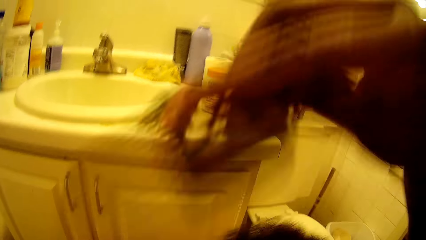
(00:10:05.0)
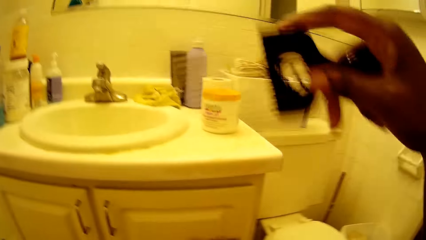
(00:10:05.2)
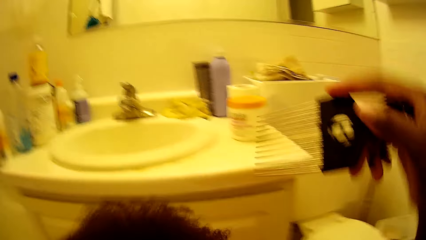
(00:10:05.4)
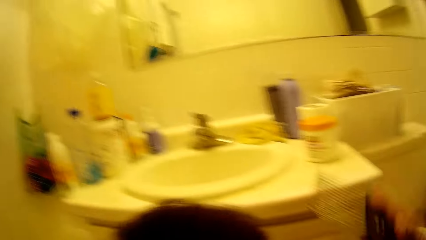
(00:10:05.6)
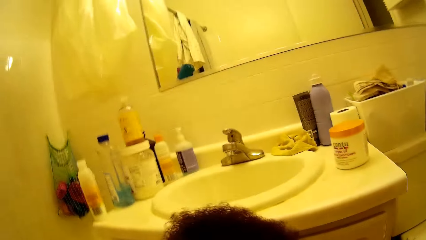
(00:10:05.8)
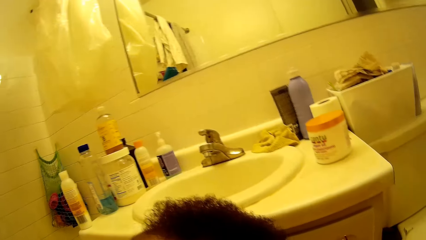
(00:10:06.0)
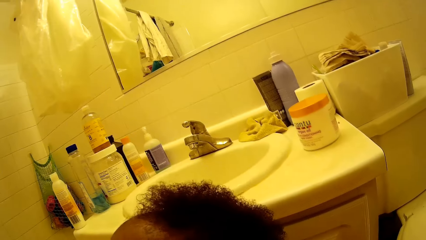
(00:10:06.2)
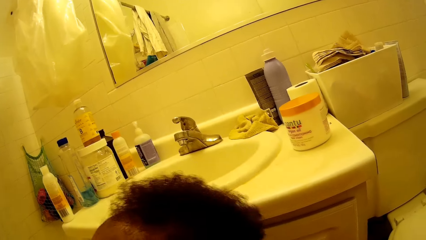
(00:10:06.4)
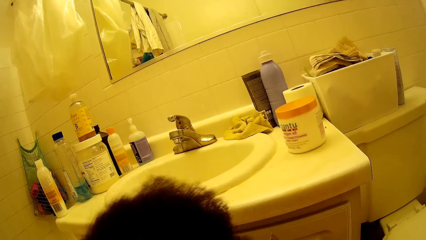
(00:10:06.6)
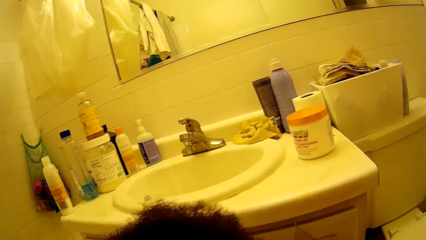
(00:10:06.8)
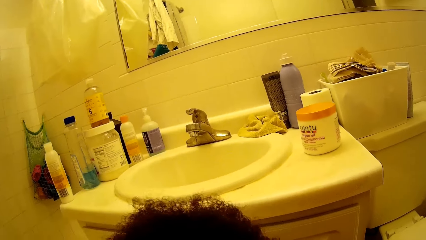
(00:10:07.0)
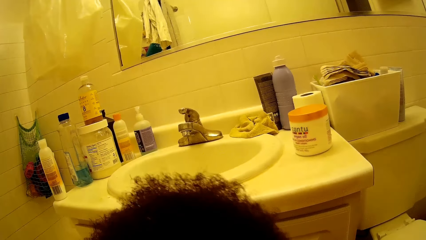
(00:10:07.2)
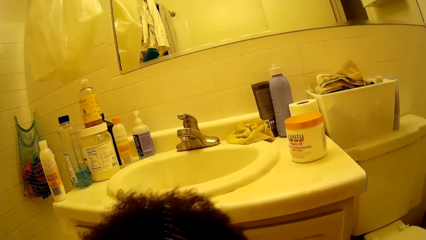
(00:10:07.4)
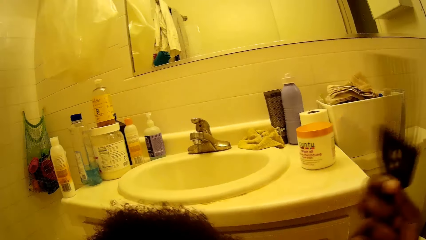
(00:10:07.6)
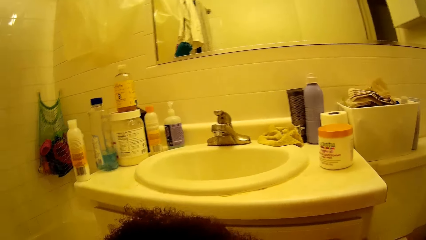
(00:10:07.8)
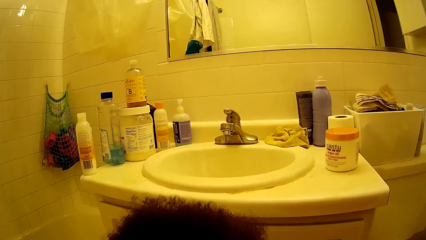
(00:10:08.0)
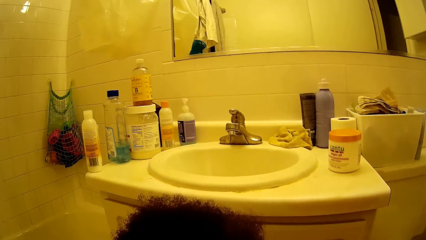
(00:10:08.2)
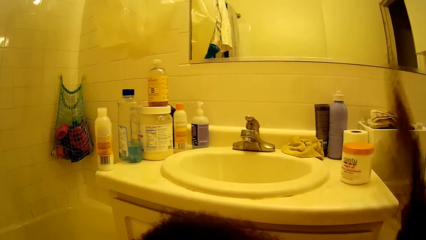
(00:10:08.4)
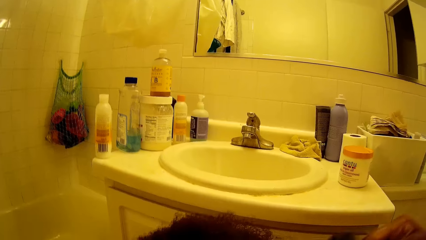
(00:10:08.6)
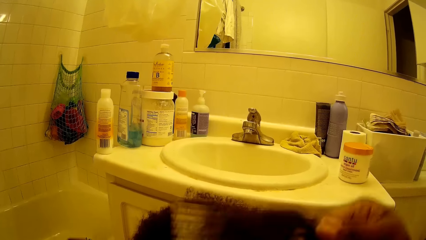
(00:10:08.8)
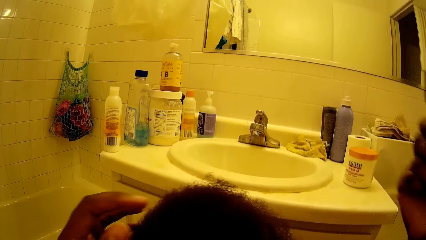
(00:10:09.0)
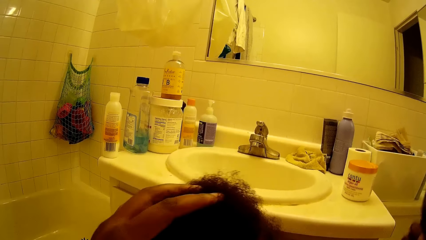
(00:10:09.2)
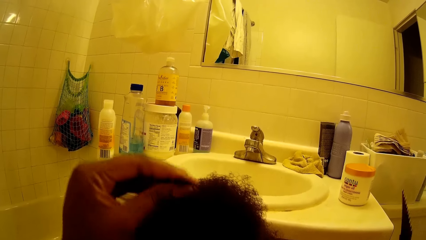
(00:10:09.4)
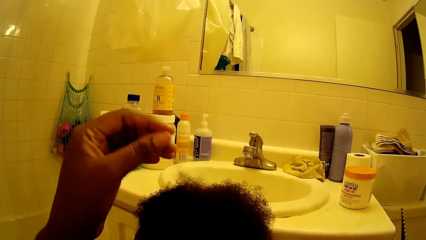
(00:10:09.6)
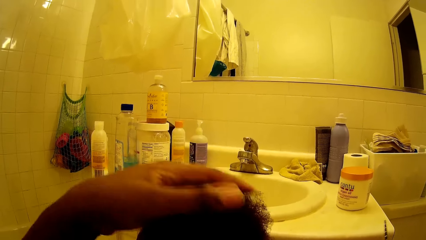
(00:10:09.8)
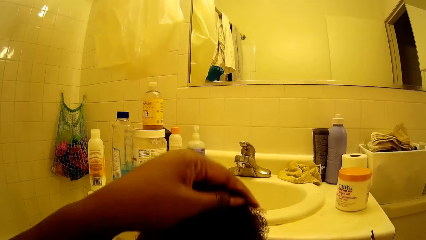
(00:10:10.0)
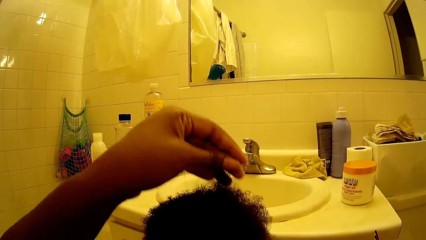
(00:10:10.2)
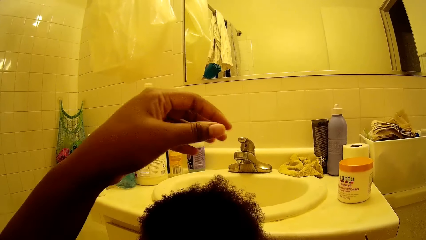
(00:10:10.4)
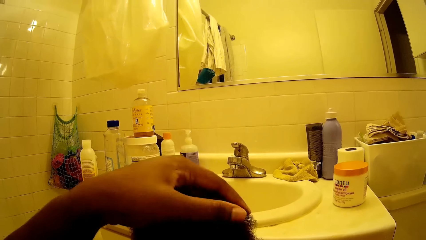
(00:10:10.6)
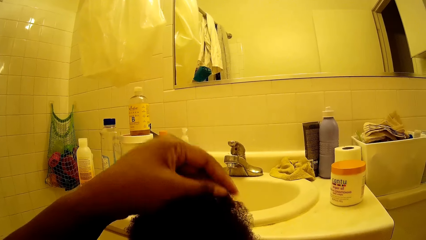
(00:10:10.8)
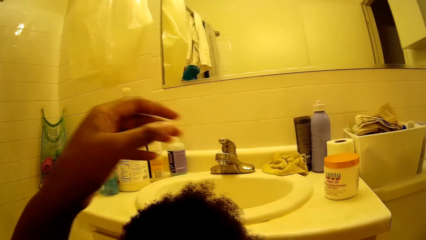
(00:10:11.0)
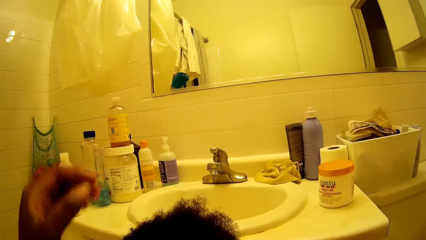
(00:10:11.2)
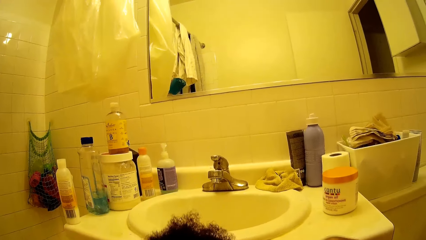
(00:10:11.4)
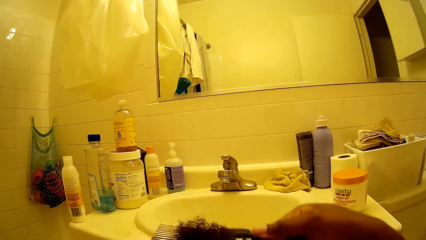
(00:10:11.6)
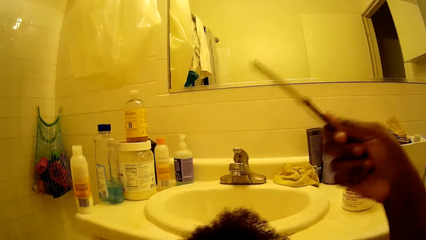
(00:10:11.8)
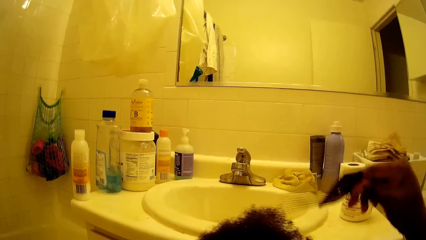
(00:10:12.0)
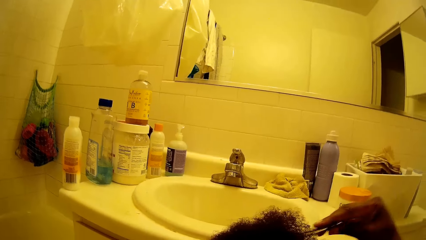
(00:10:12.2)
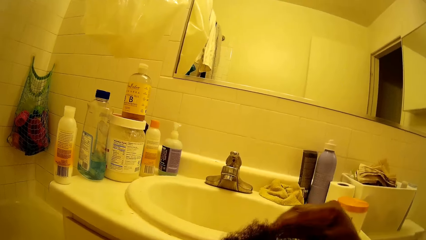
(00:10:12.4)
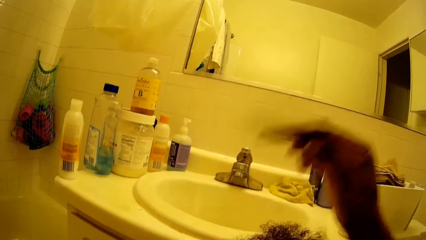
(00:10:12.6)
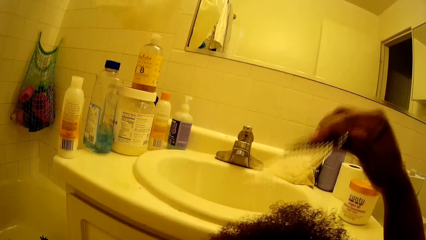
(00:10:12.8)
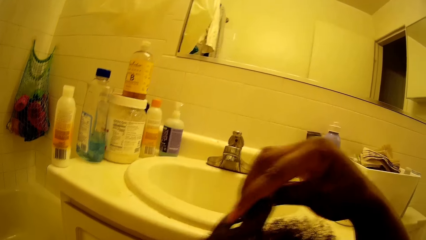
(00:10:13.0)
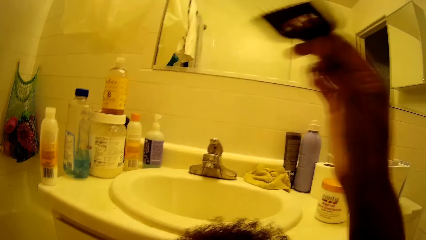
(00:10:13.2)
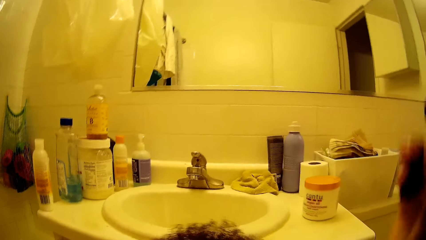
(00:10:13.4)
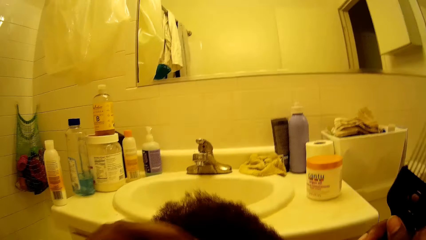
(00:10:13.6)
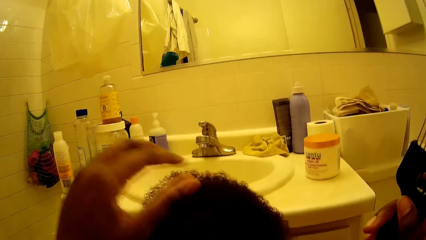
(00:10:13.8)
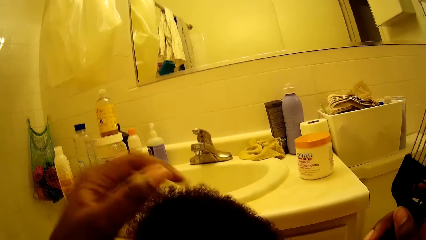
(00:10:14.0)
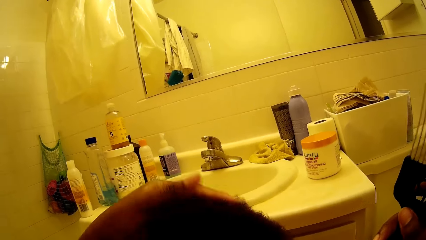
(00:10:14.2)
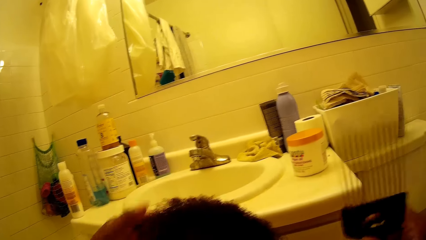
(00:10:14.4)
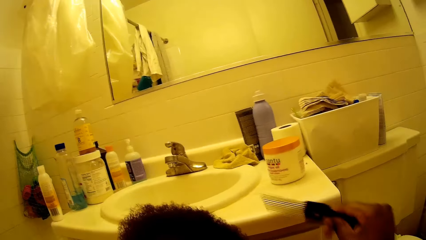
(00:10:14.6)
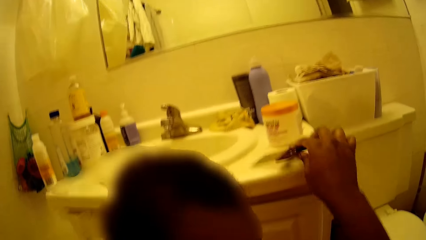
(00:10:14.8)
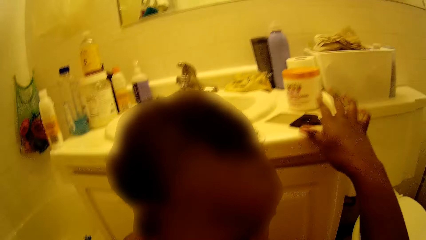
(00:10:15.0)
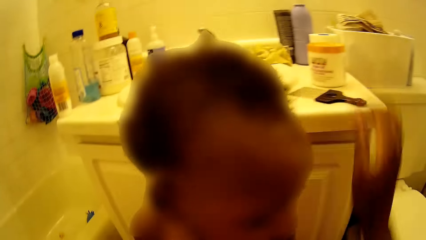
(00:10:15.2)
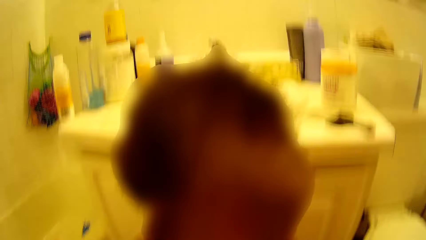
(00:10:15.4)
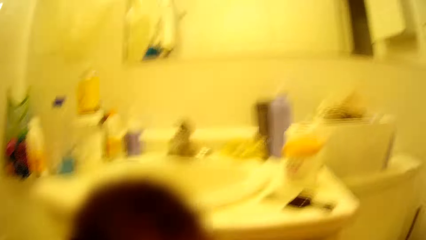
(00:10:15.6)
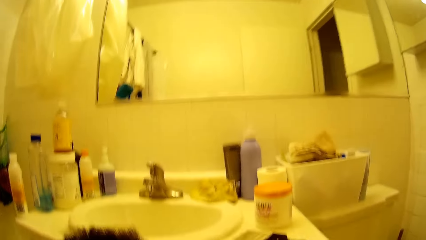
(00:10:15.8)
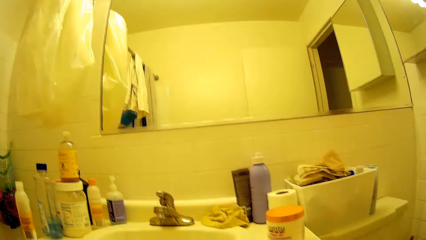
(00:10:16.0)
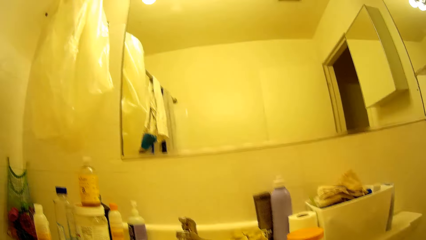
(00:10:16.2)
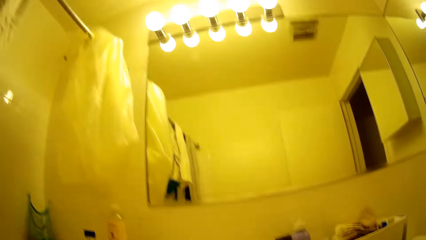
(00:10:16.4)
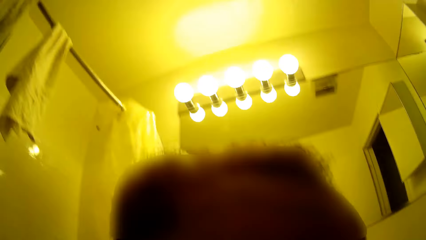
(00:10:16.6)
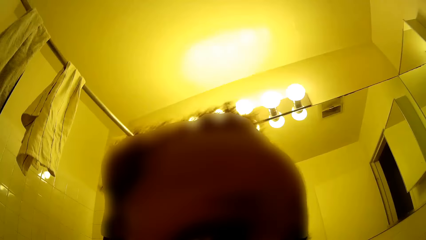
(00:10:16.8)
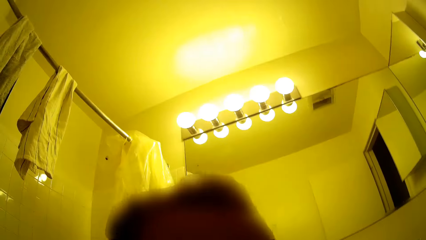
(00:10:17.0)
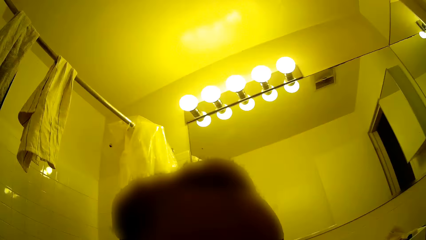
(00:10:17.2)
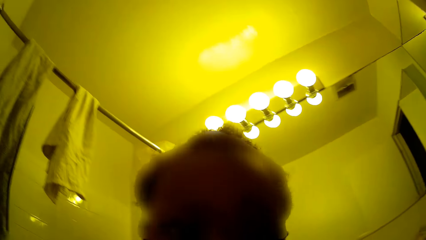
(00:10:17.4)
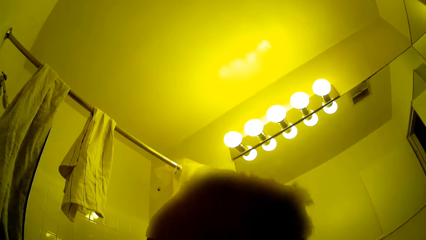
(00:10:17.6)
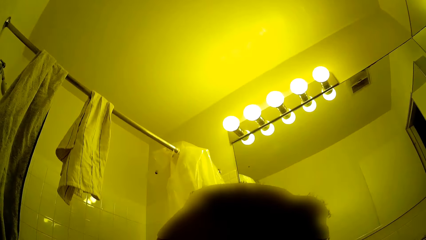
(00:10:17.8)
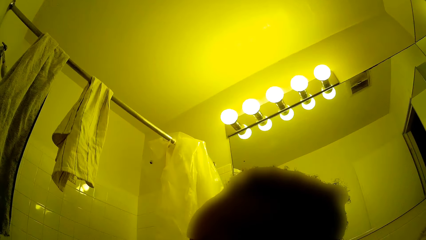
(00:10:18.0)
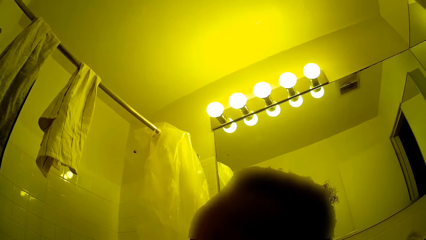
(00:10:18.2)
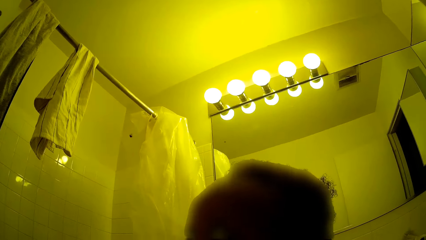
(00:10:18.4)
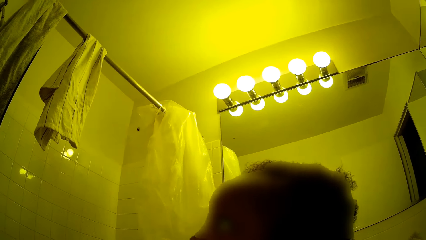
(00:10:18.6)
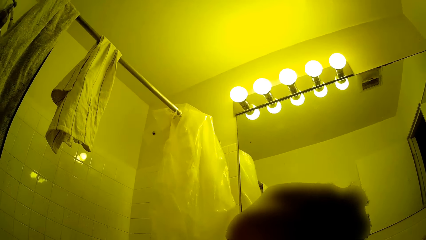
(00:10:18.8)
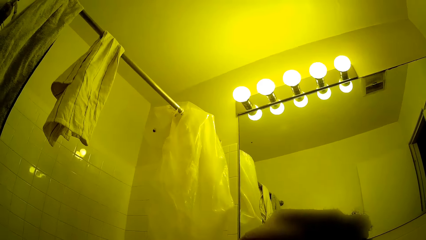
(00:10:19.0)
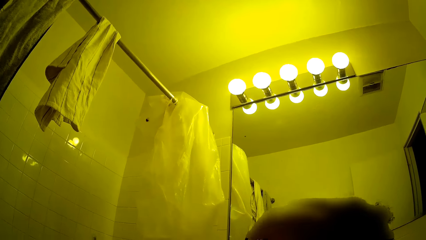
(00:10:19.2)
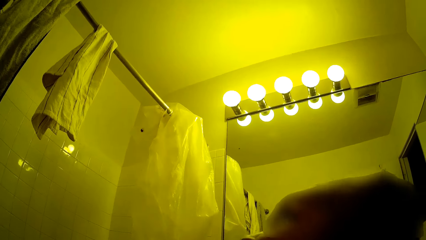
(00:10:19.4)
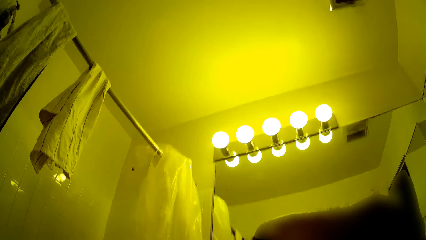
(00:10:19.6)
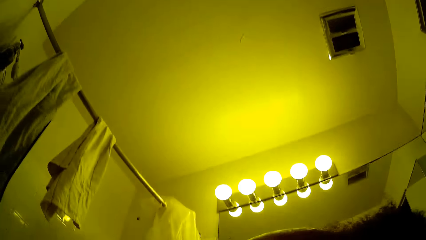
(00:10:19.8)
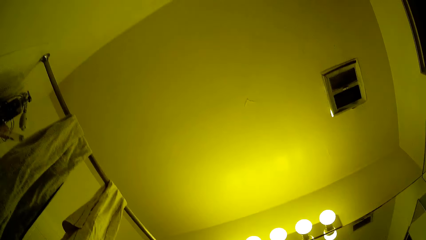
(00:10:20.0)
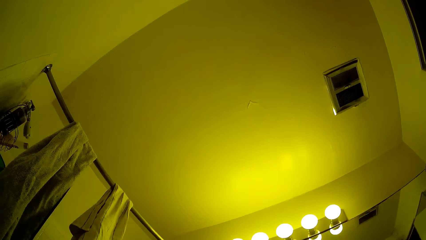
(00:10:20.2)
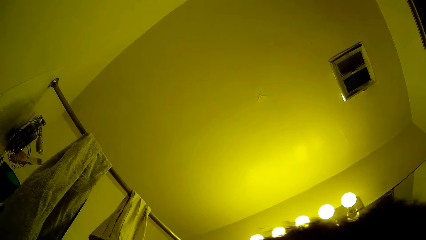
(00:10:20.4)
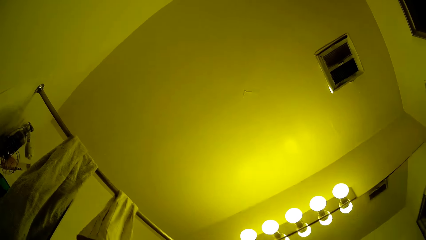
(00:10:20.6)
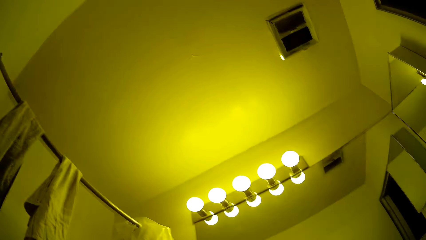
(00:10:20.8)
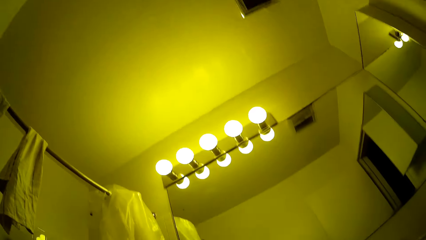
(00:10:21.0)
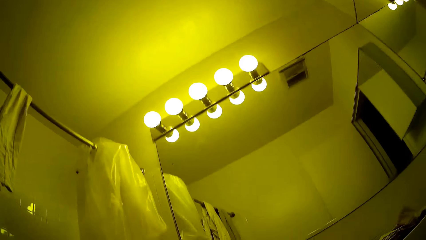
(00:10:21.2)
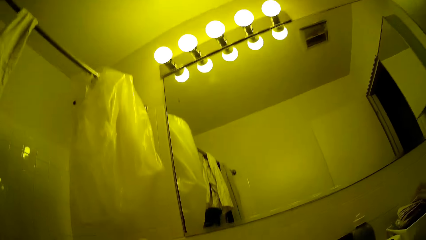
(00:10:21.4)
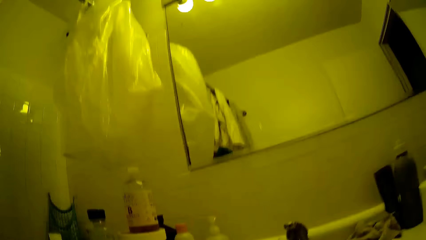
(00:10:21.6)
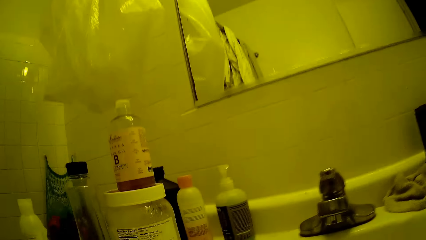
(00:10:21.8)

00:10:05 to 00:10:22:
The camera wearer caresses the baby's hair with her left hand. She talks to the baby. She combs the hair of the baby. She touches the hair of the baby with her hand. She places the comb on a sink with her right hand. She carries up the baby.
